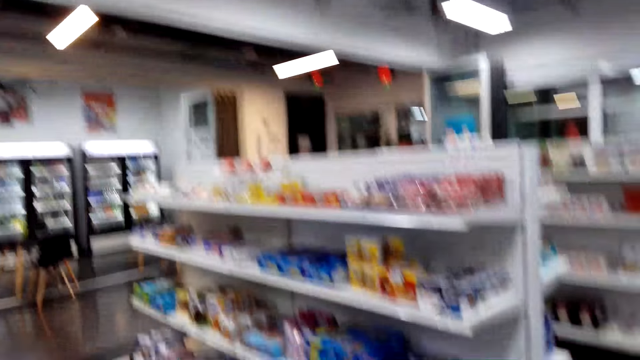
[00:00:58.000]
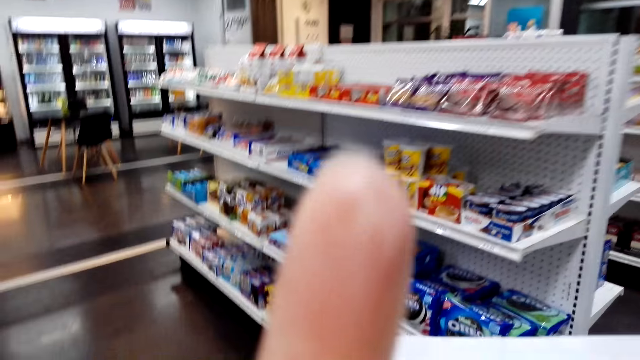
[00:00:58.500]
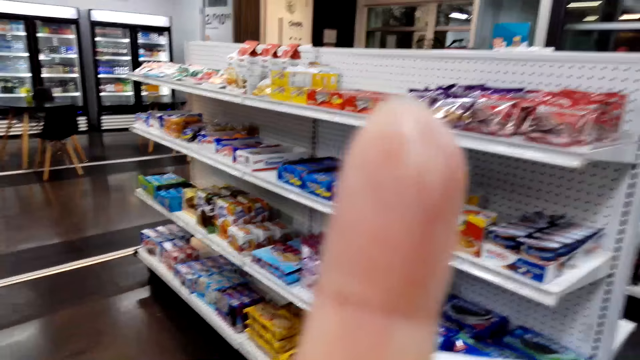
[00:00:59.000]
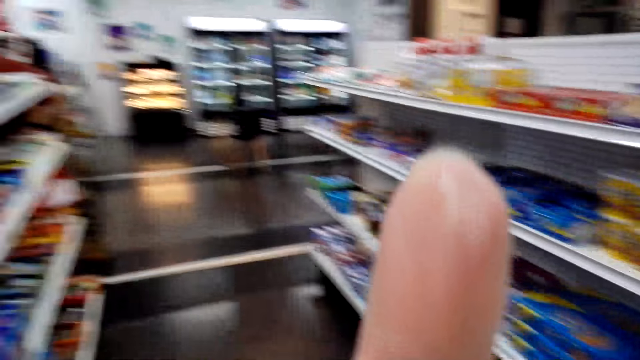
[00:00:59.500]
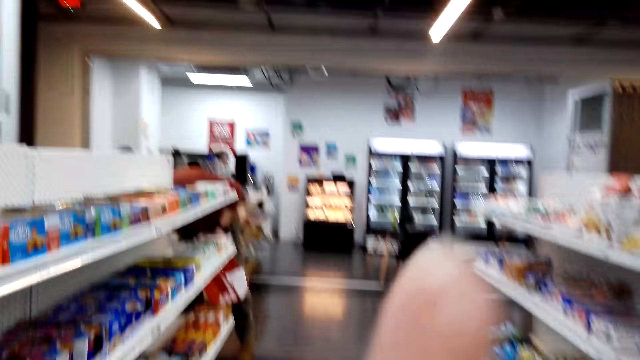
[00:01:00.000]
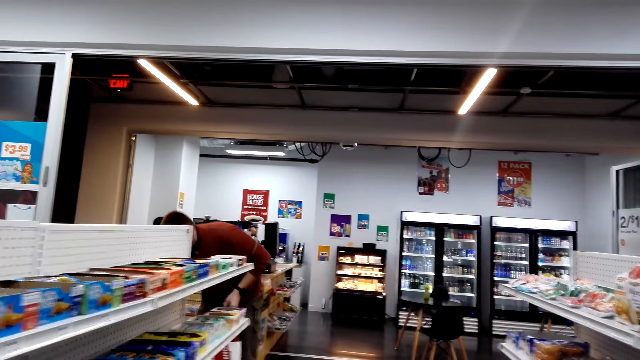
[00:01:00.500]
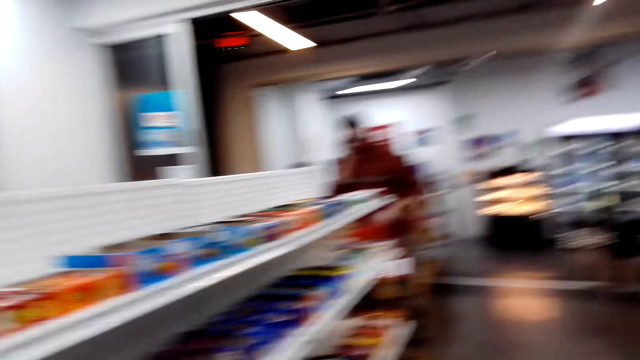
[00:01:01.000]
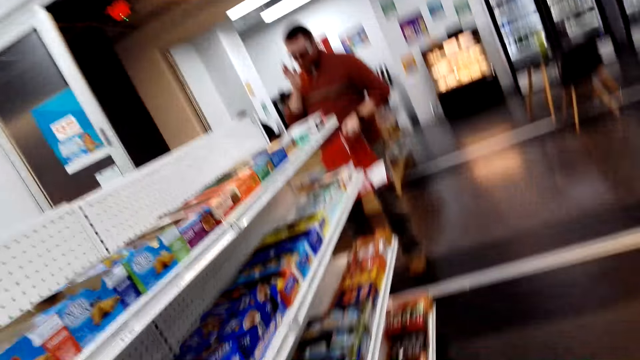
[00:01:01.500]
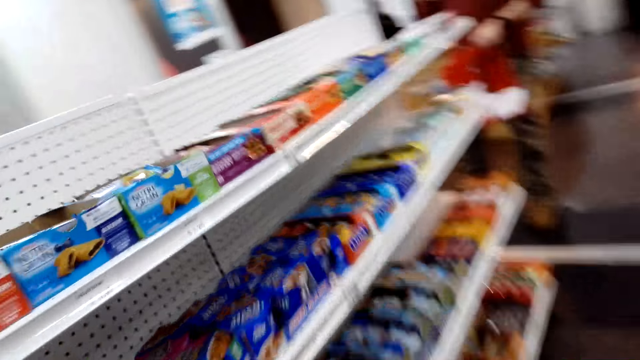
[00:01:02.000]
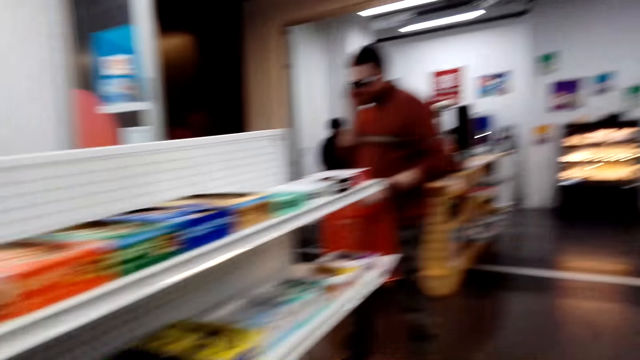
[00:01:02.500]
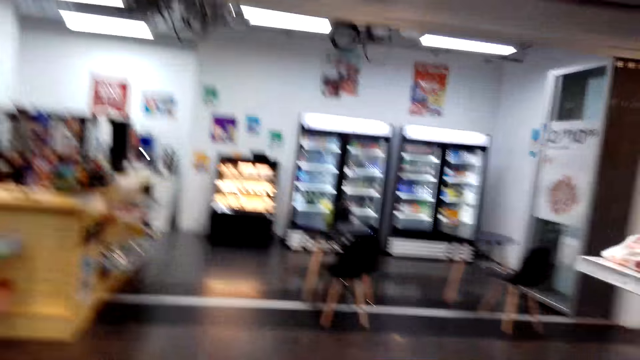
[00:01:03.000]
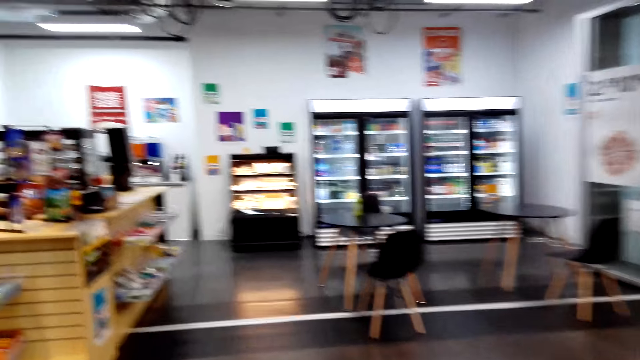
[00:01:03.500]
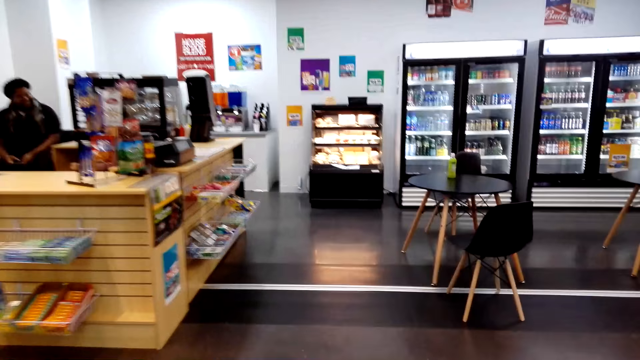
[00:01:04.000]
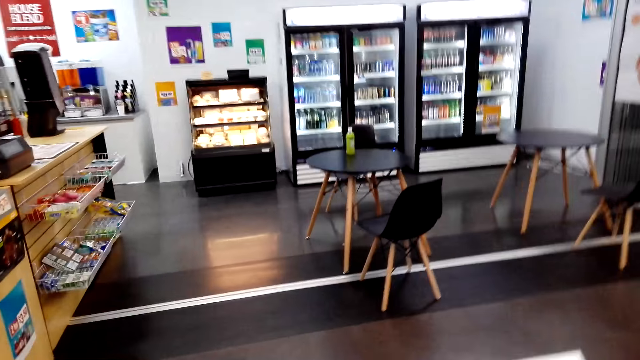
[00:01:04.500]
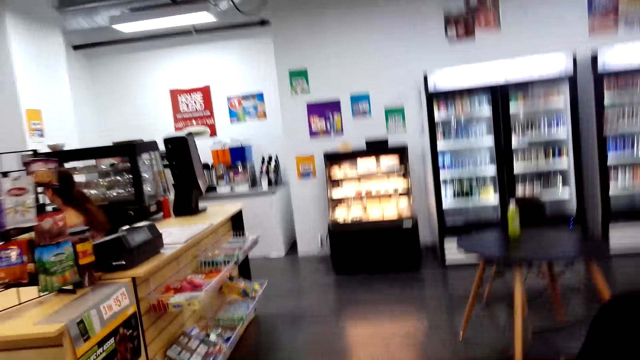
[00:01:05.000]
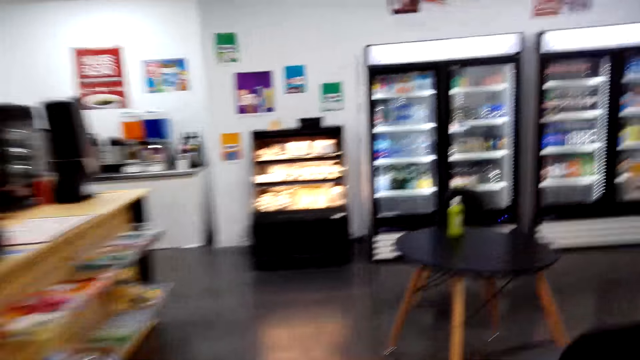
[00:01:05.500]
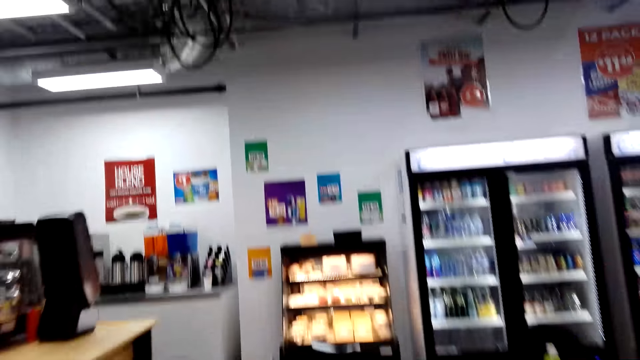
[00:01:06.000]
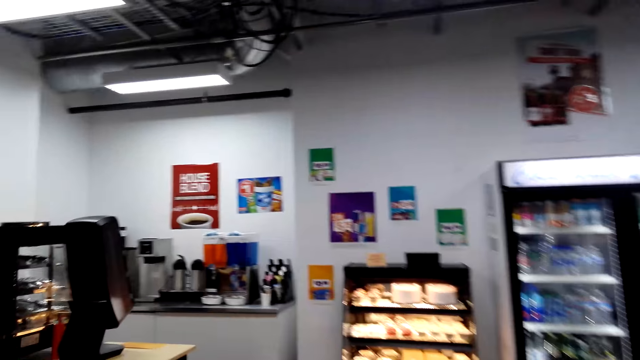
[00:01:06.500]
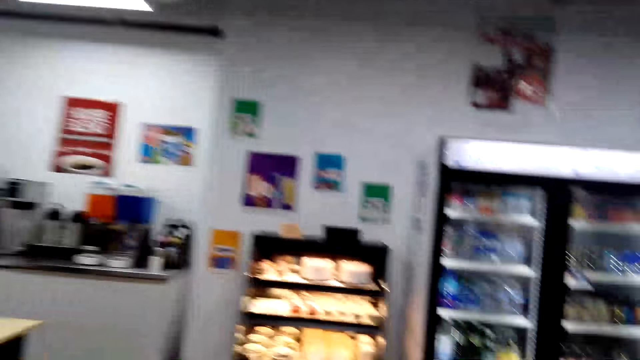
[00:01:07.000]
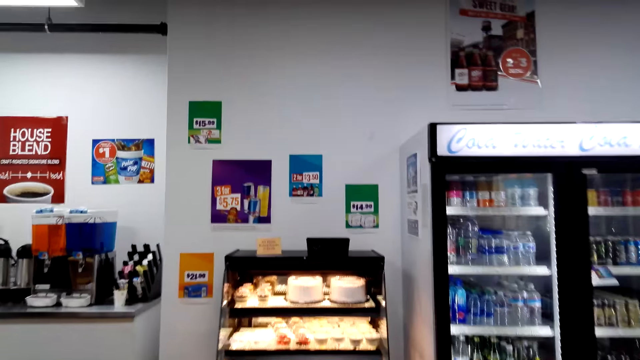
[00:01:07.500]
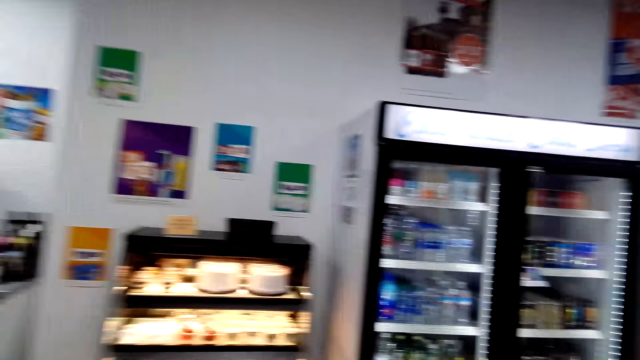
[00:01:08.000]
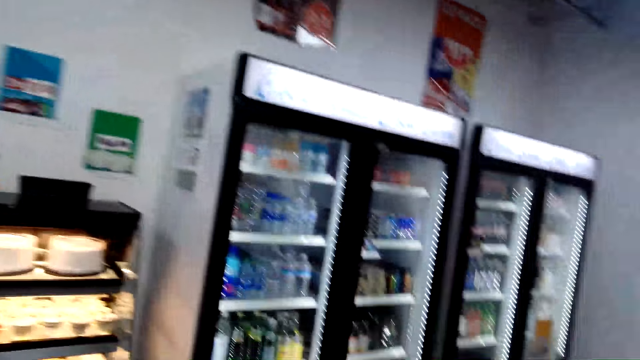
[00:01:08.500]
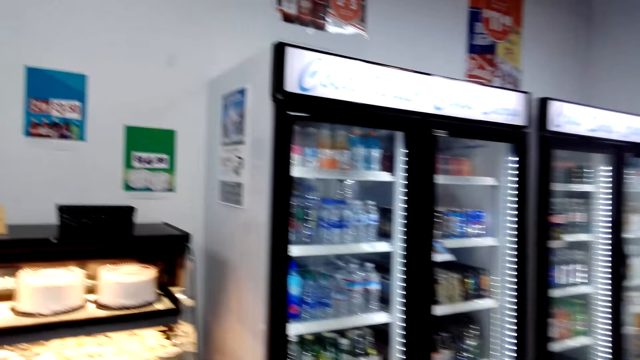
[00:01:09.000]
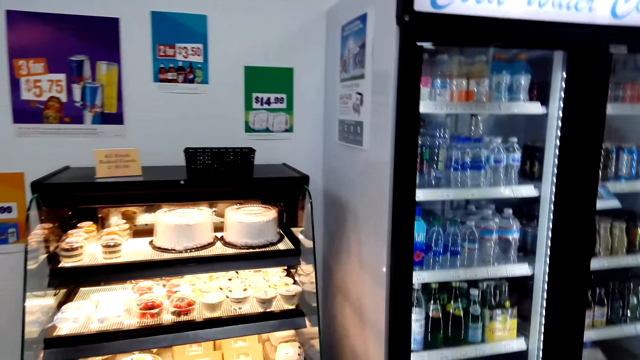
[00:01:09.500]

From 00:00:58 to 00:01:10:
The camera wearer walks around.

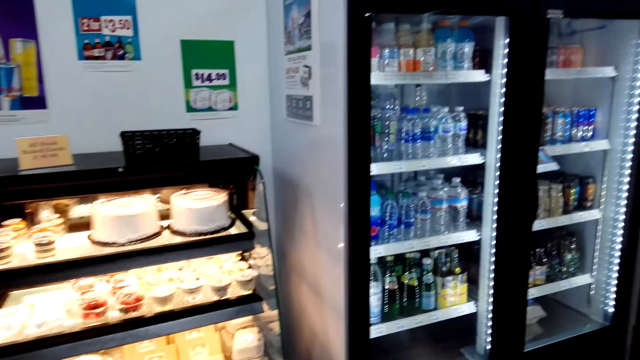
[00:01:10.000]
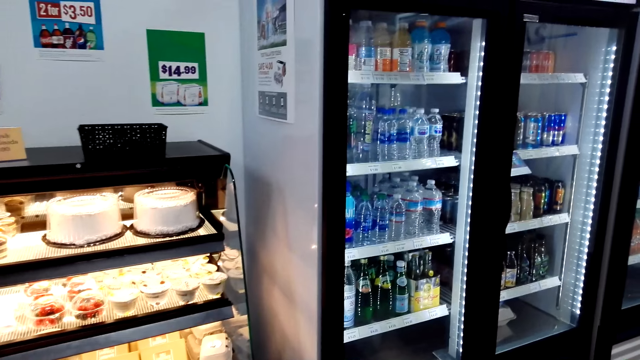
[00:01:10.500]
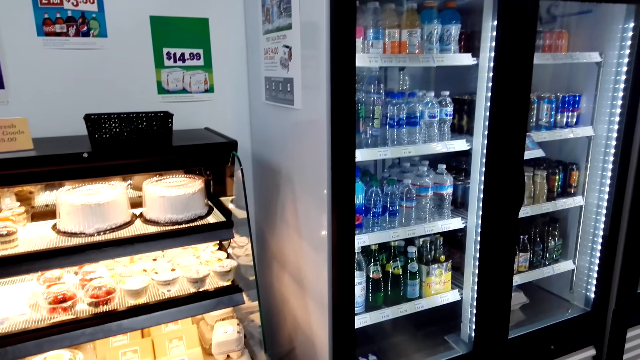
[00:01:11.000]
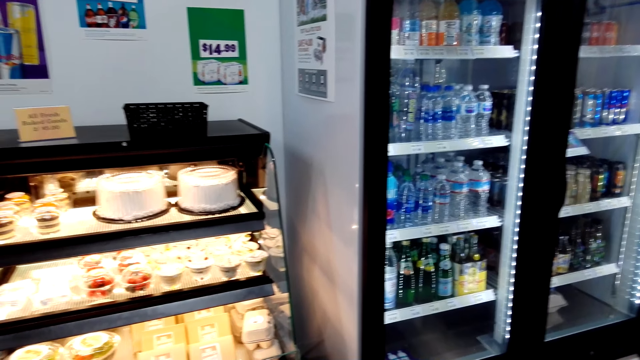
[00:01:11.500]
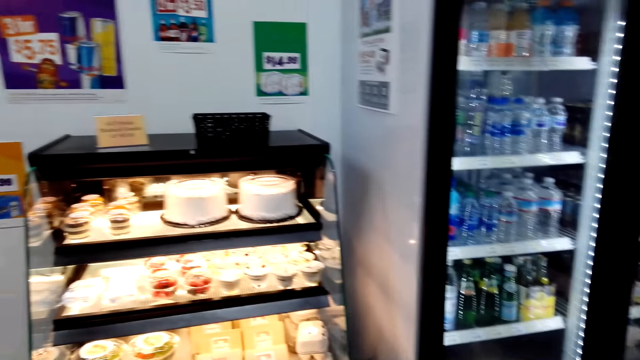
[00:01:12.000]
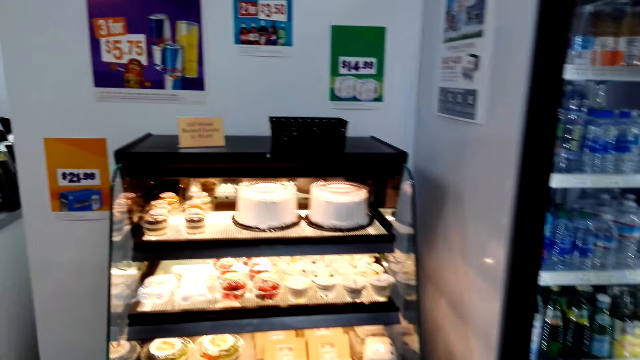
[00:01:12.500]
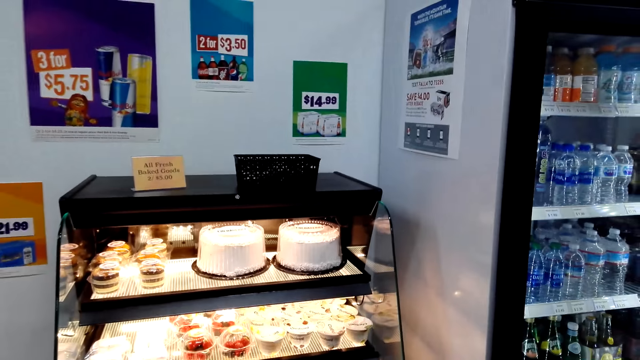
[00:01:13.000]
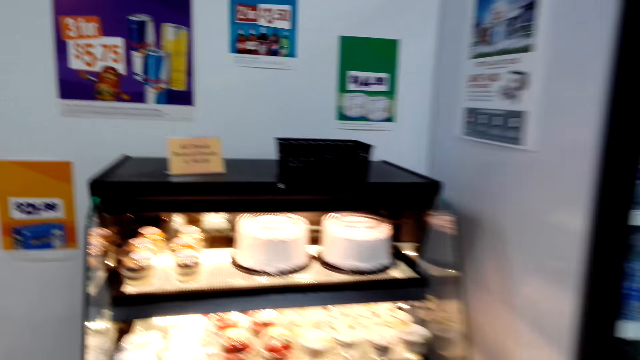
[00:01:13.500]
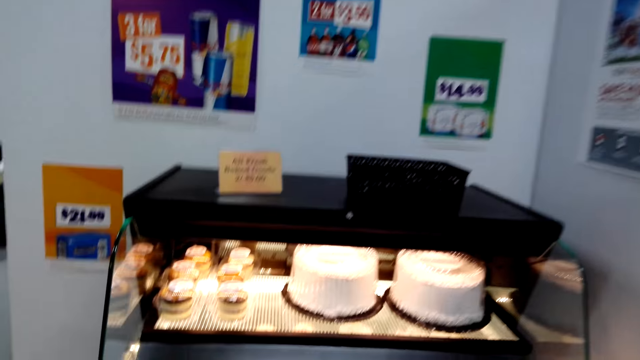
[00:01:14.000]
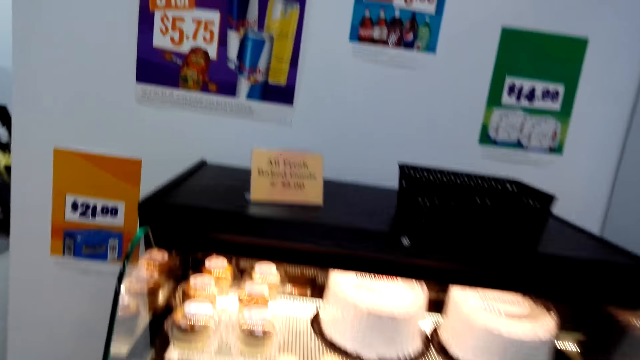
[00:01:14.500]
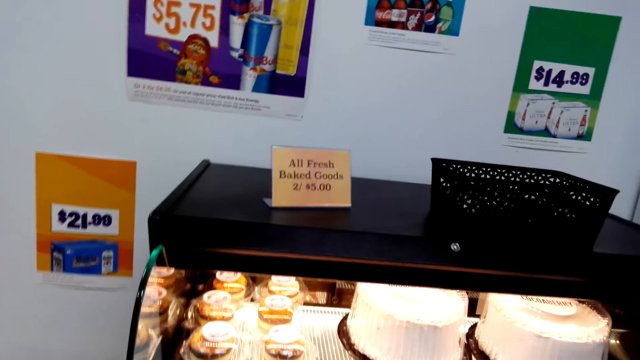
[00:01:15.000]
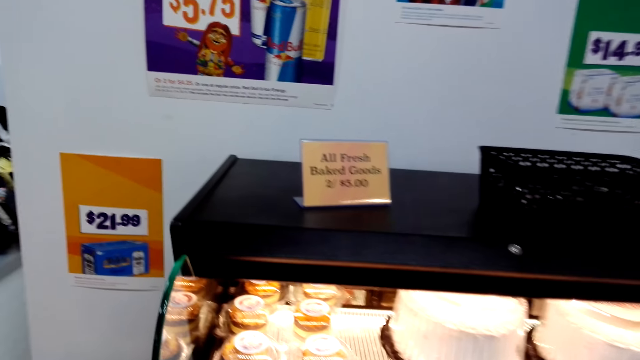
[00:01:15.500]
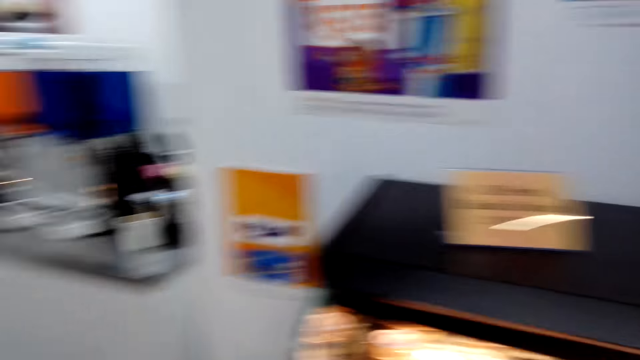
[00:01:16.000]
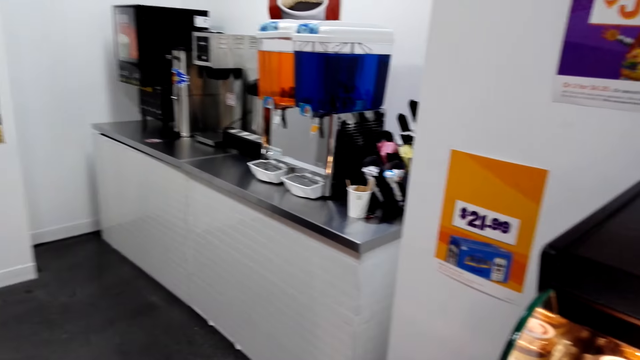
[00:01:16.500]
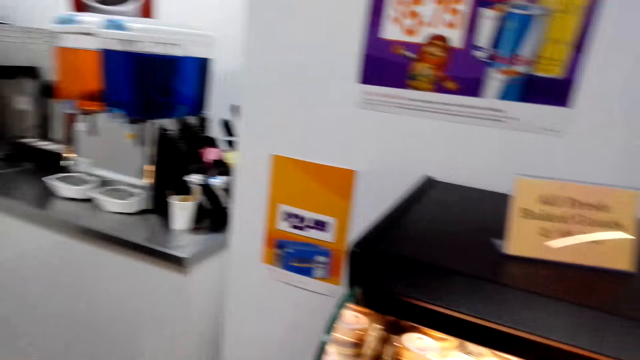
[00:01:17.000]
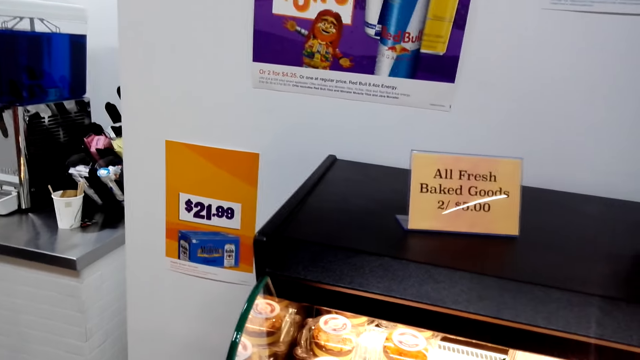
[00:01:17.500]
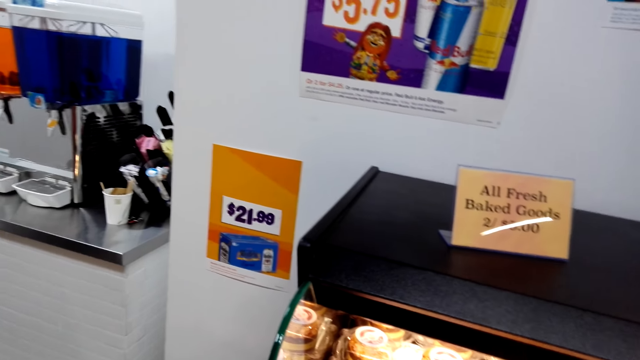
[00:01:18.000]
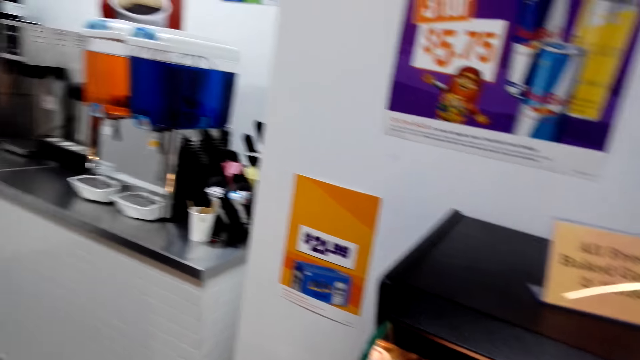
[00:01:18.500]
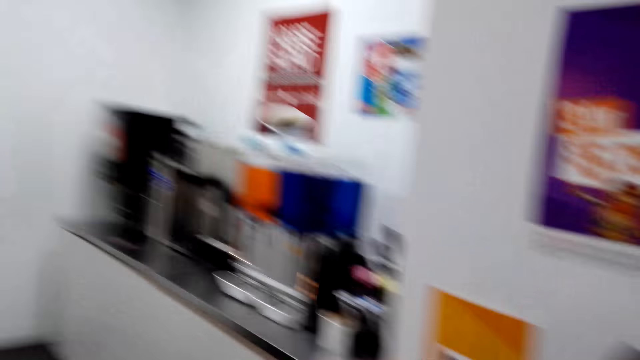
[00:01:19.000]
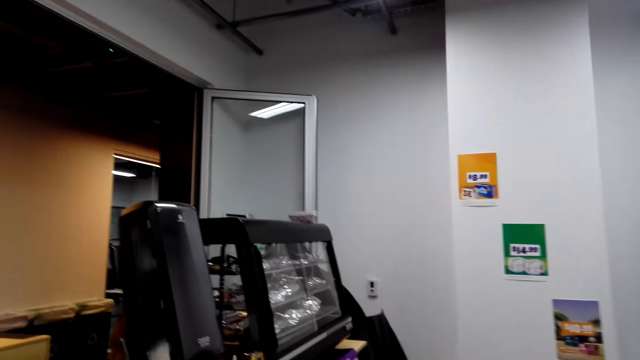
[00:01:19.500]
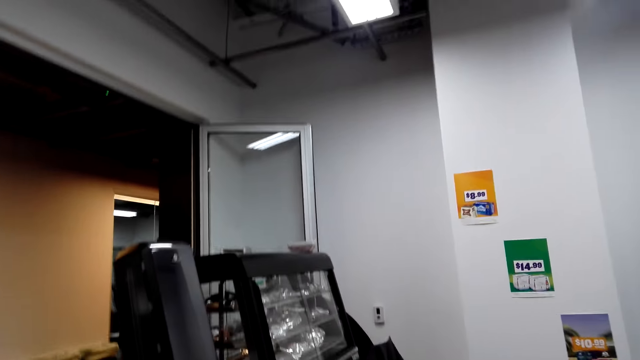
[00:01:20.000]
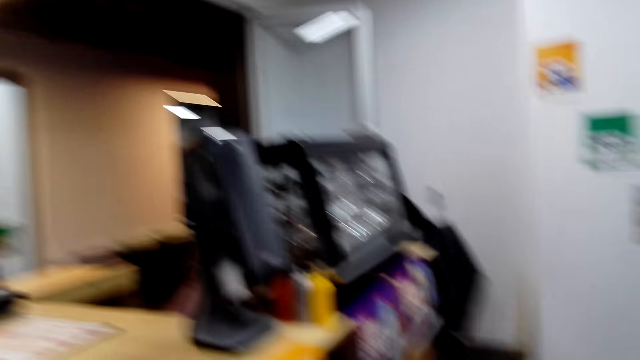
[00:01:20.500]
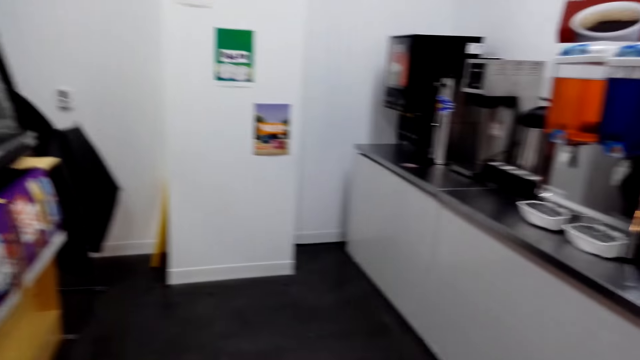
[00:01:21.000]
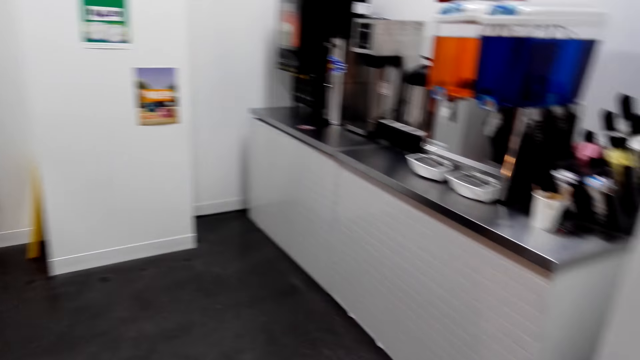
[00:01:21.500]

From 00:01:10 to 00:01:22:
The camera wearer looks around.
